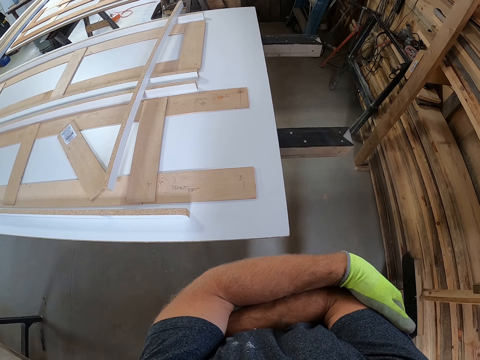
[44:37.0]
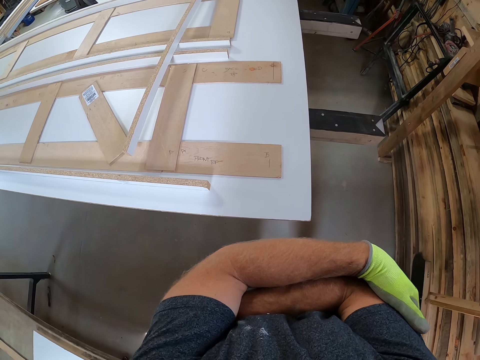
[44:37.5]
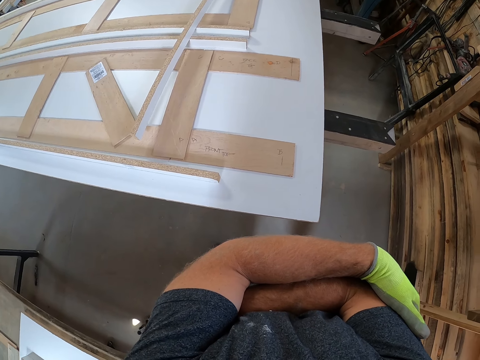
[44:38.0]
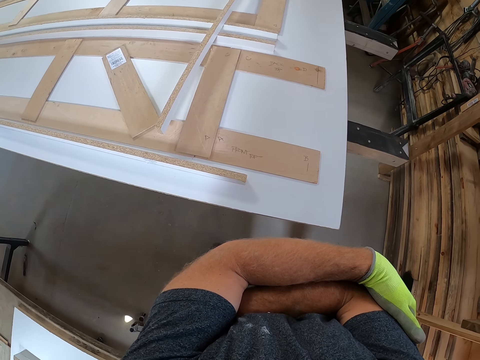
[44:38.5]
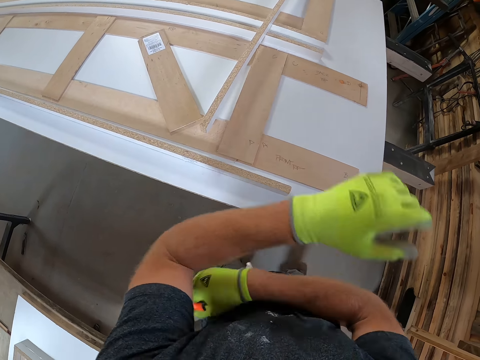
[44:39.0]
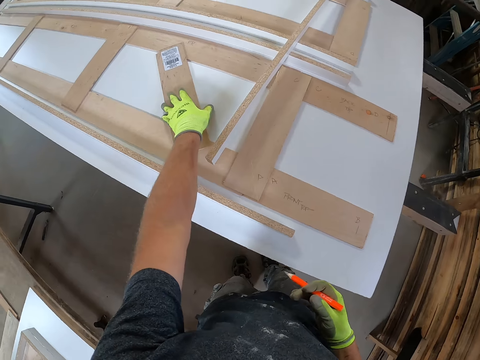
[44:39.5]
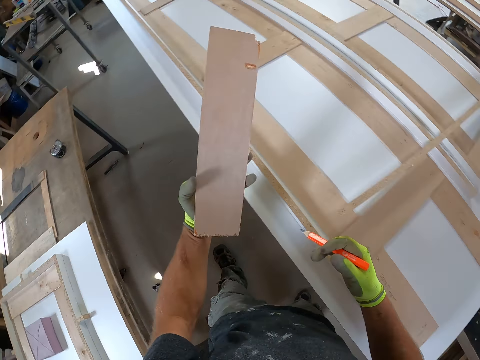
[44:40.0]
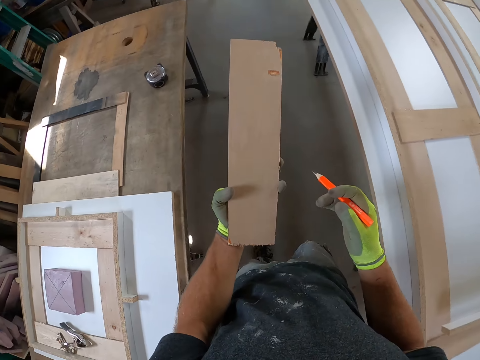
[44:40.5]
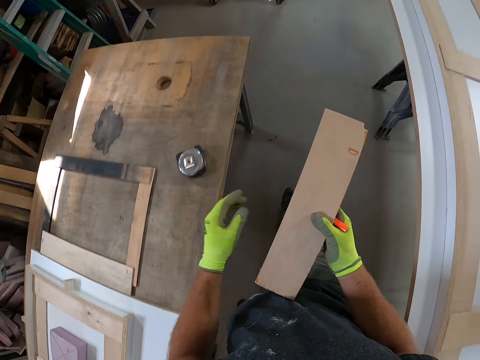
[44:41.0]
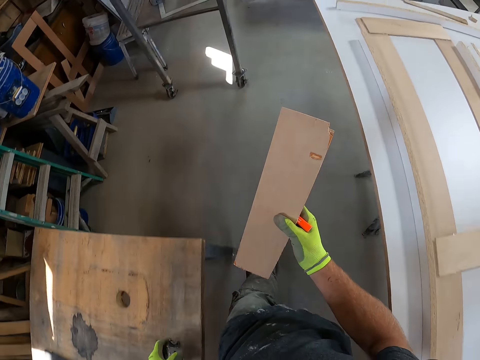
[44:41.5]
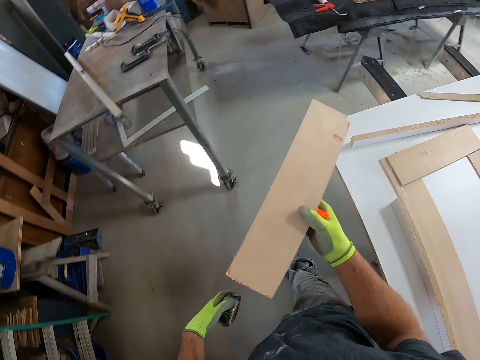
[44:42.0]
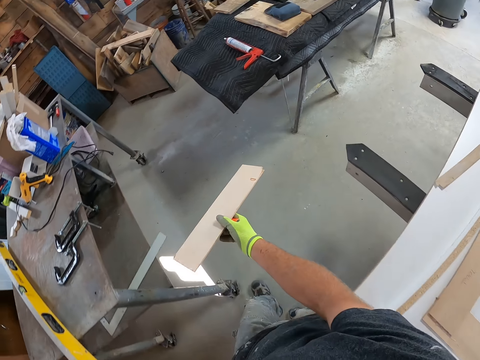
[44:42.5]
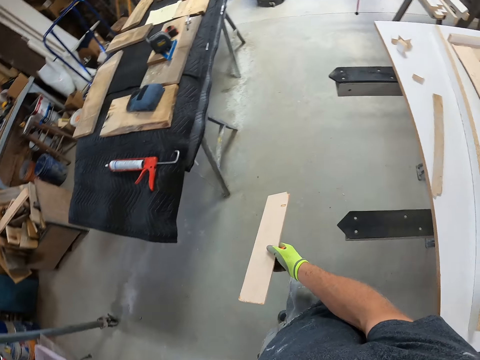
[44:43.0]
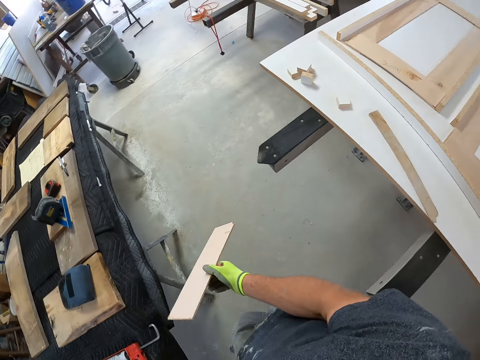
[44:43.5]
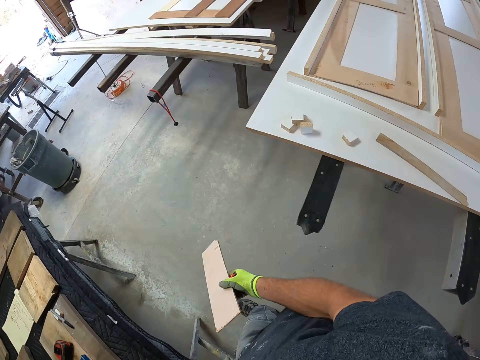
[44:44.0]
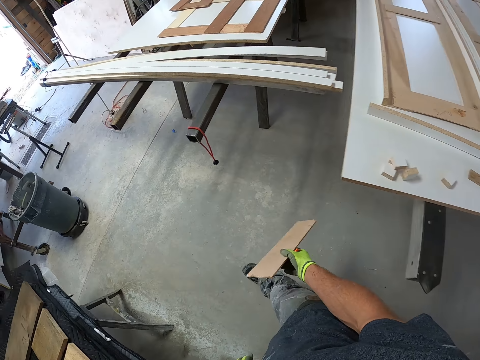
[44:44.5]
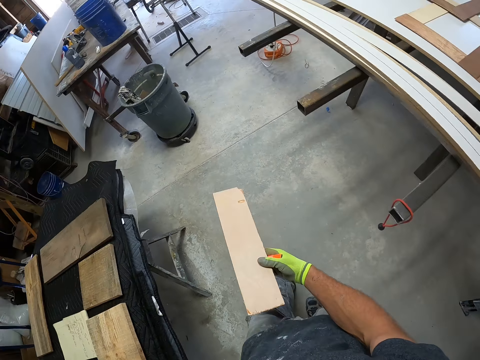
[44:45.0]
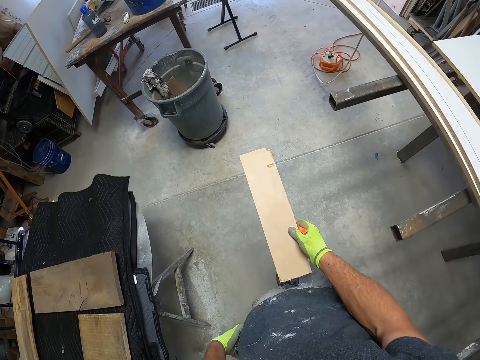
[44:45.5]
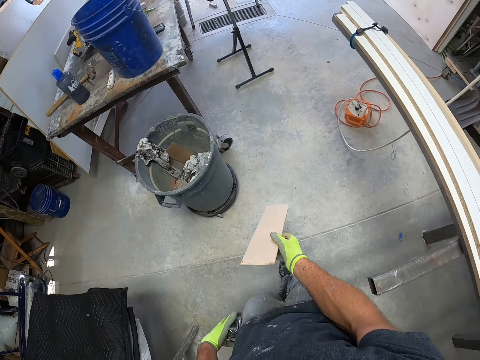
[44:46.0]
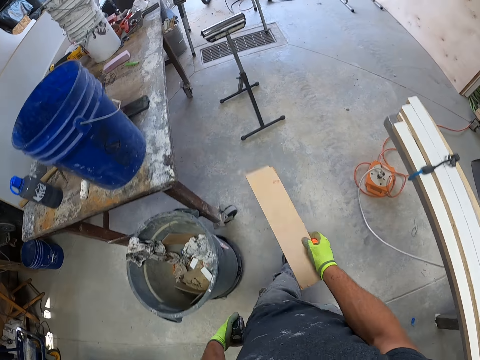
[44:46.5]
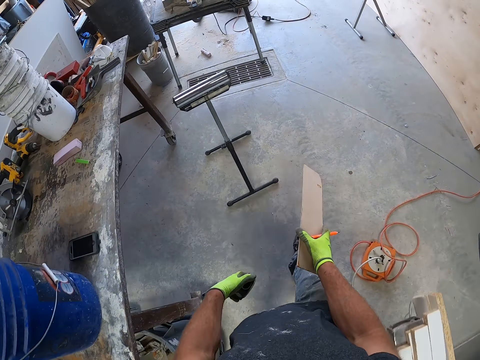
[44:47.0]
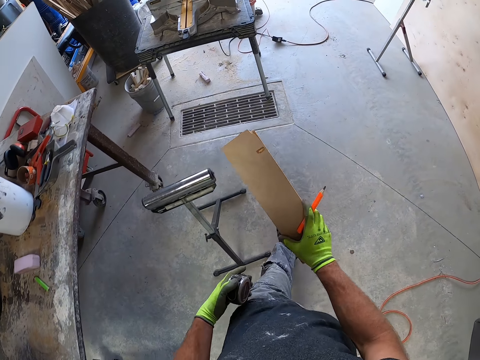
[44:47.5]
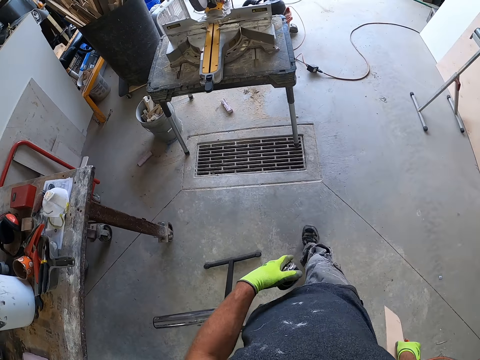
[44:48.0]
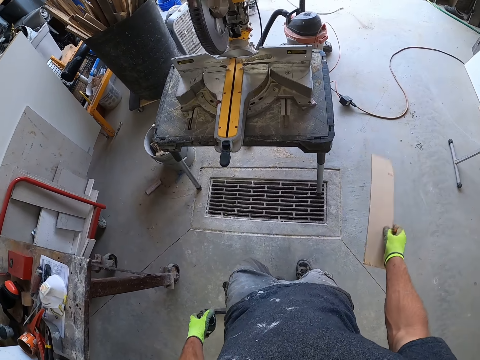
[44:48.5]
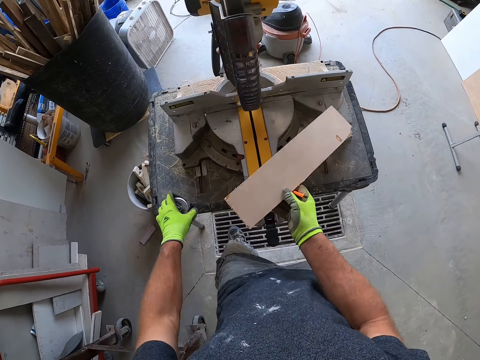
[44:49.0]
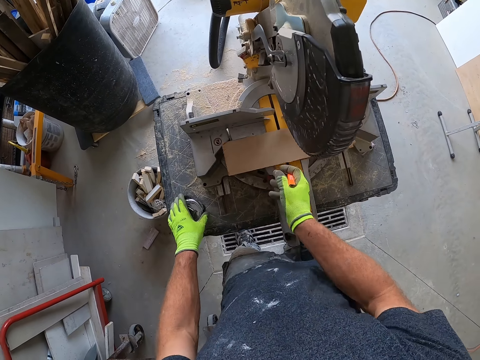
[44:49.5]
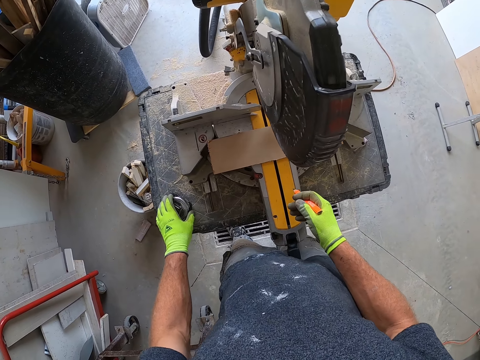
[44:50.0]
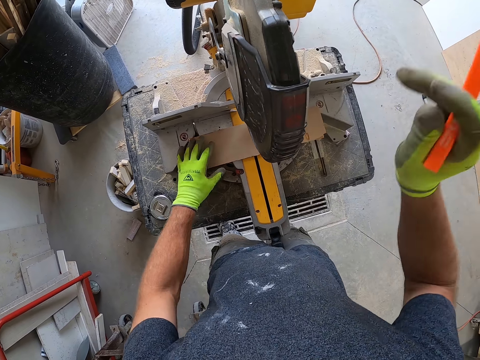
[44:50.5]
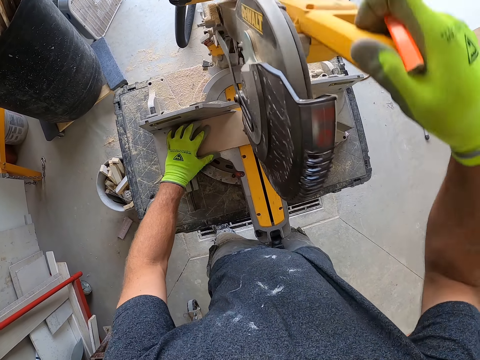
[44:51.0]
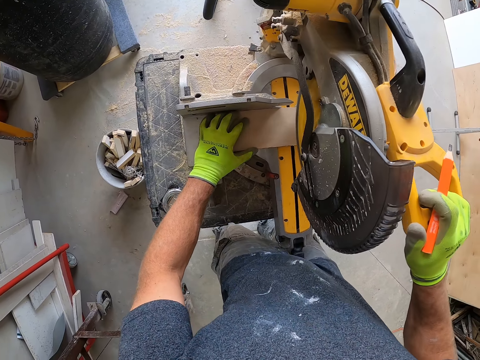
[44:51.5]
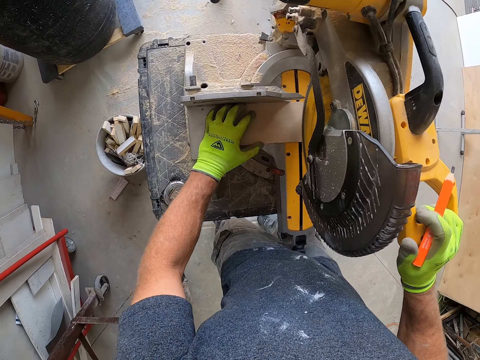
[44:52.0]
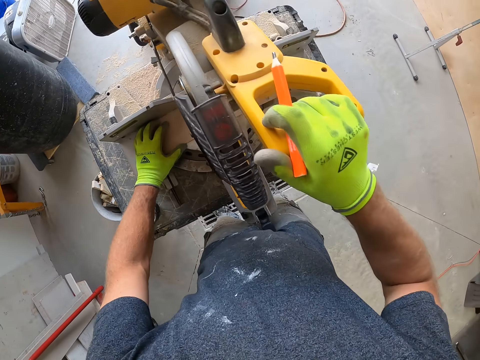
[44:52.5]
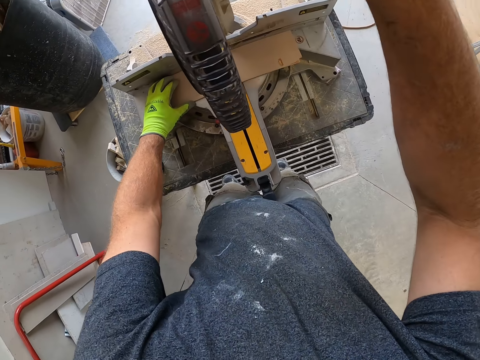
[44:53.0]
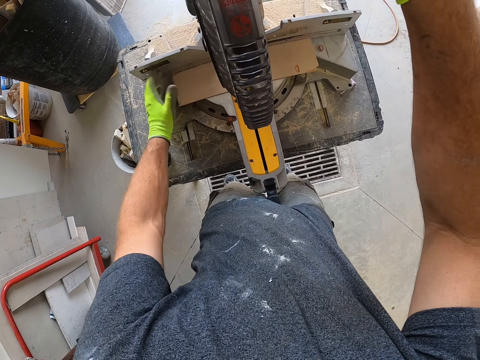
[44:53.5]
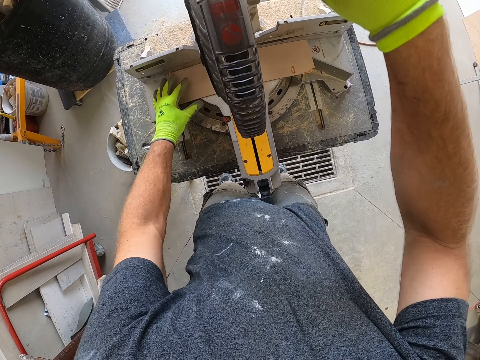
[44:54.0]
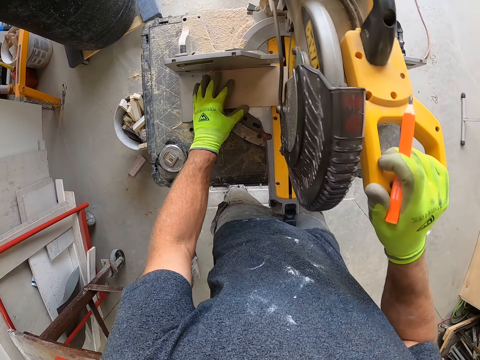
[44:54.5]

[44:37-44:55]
The camera wearer picks the first wooden piece from the first work bench with his left hand. He picks the measuring tape from the second work bench with his left hand. He walks away from the first work bench with the first wooden piece and the measuring tape in his right and left hand respectively. He places the first wooden piece in a circular saw. He drops the measuring tape in his left hand beside the circular saw. He cuts the first wooden piece with the circular saw.

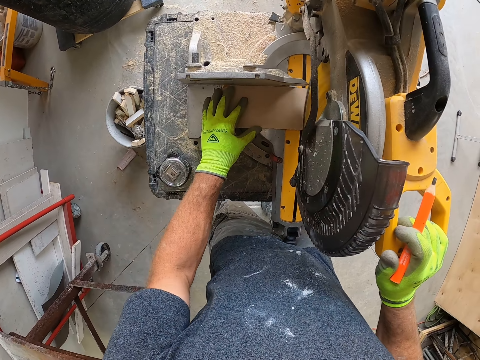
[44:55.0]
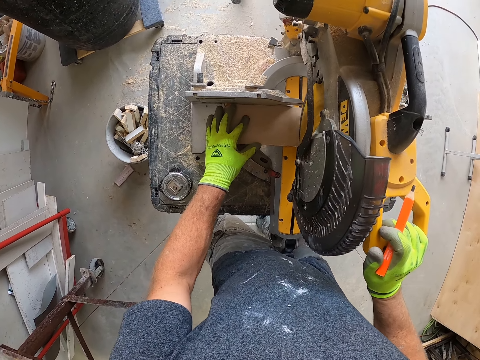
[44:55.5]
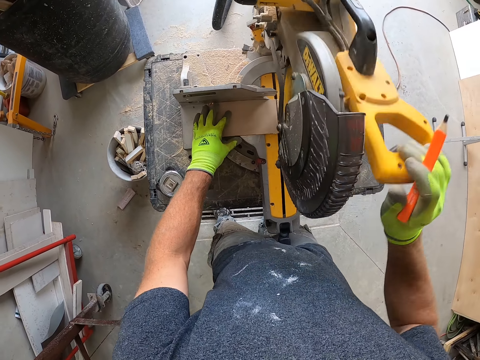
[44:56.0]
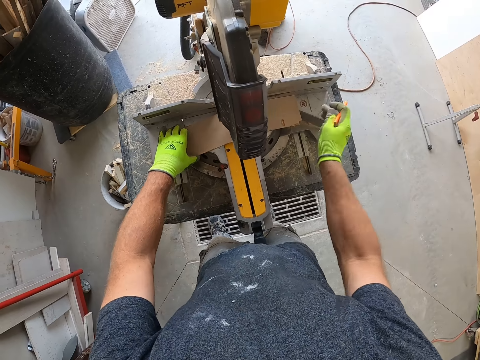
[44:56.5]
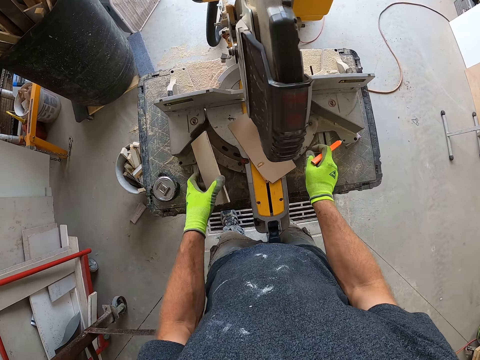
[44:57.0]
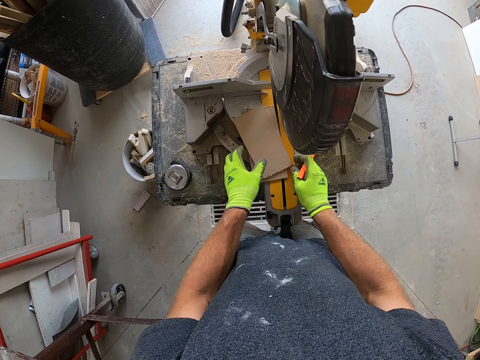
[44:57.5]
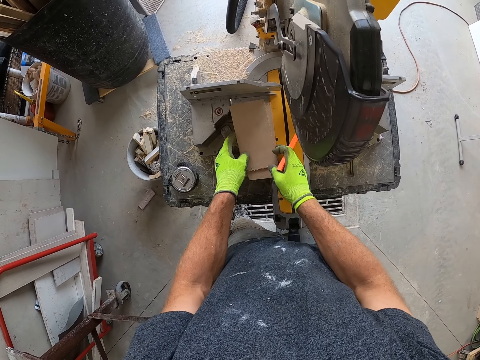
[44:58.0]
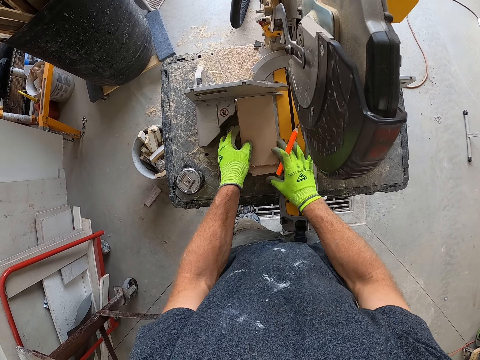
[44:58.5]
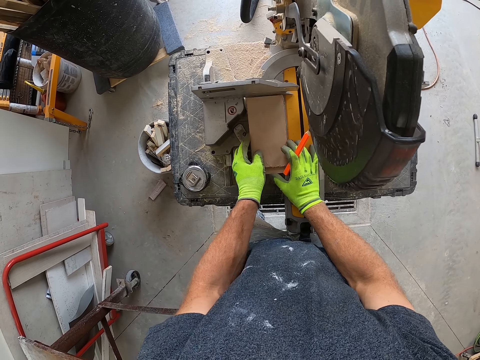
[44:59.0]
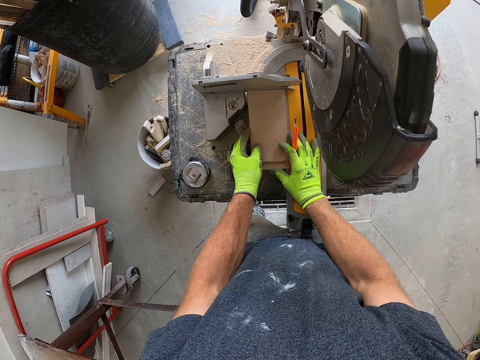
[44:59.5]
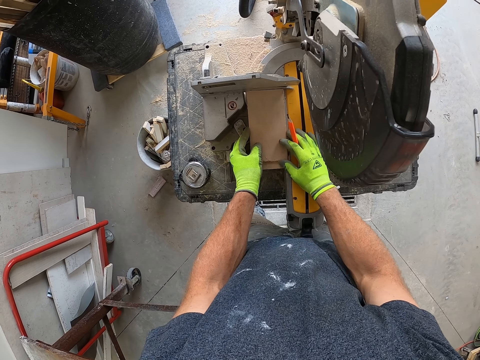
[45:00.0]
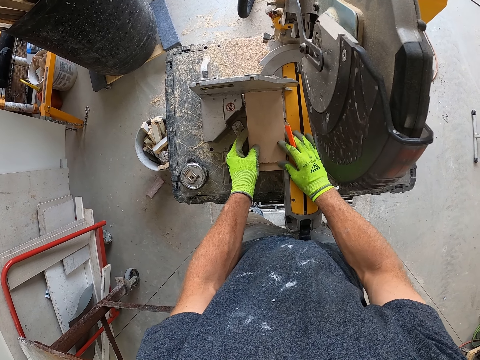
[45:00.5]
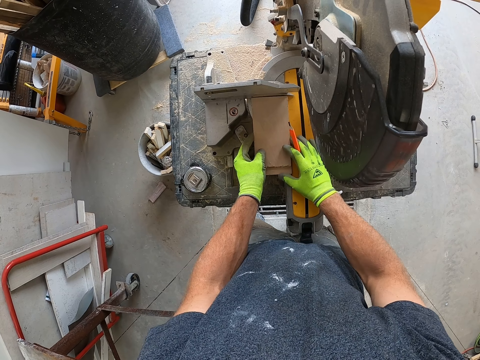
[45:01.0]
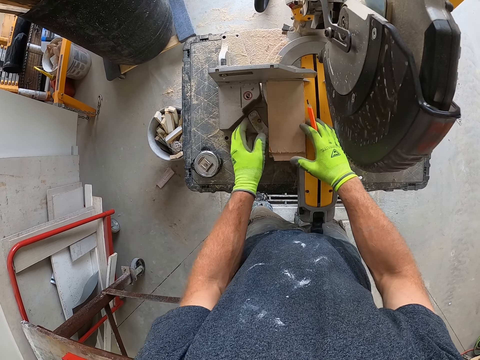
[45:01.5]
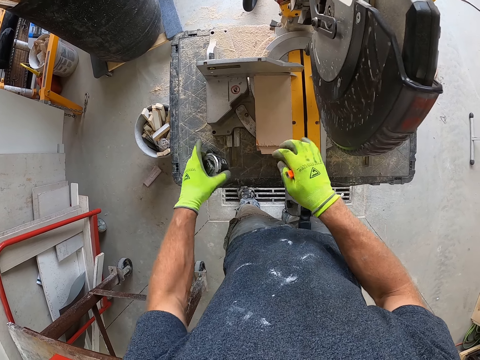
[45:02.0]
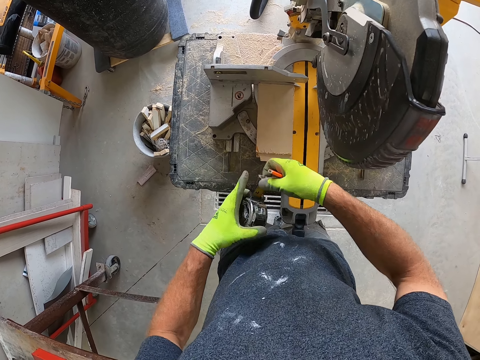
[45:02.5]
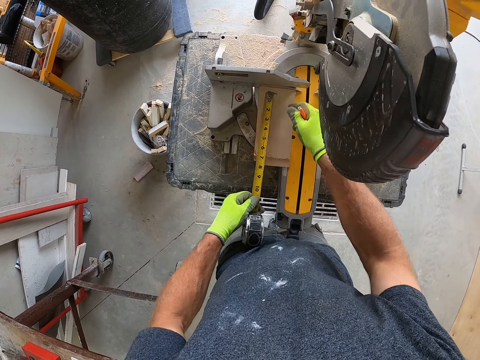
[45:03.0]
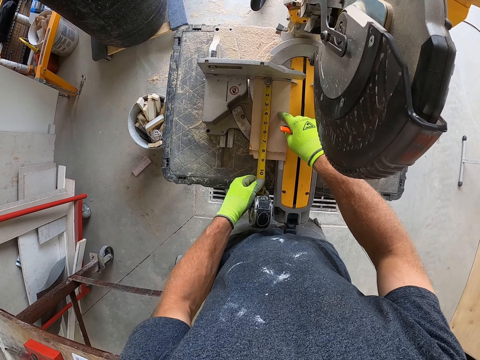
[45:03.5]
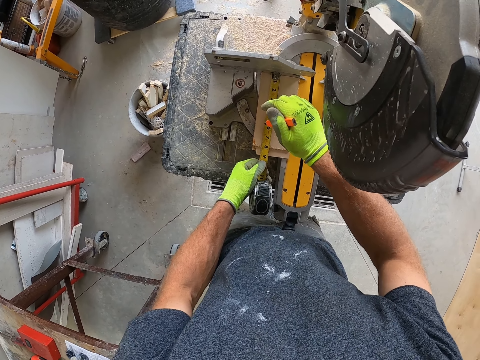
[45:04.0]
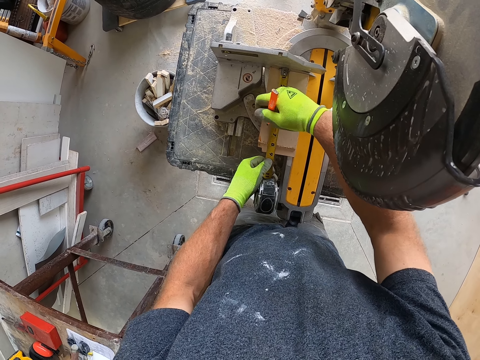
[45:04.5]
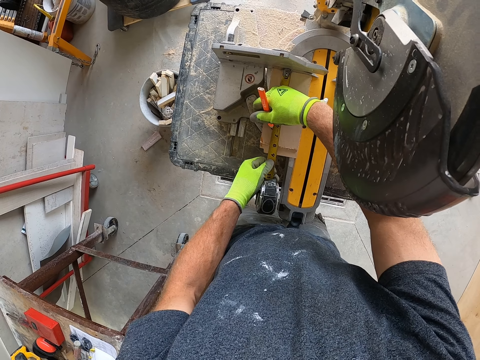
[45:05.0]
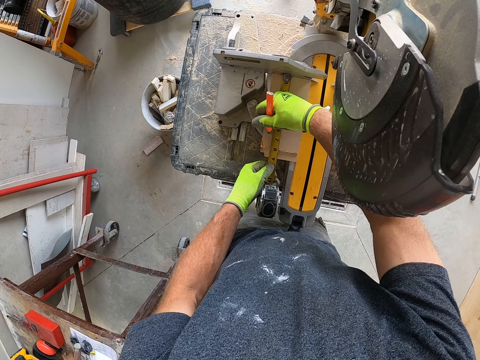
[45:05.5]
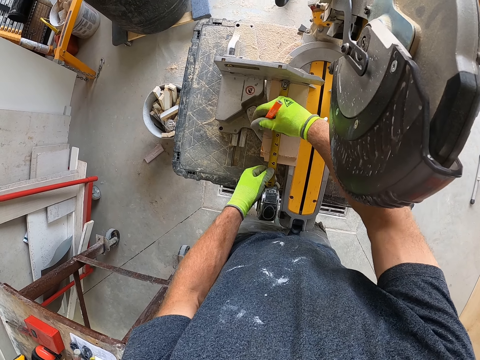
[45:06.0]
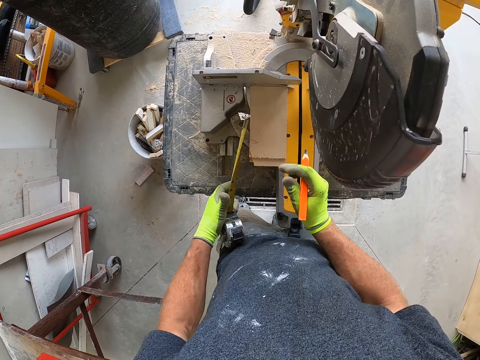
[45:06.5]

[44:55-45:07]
The camera wearer arranges the wooden pieces in the circular saw. He holds the cardboard with his hands. He picks up the measuring tape beside the circular saw on the table with his left hand. He adjusts the measuring tape in his hands. He measures the cut wooden pieces with the measuring tape. He marks the wooden pieces with the pencil in his right hand.
